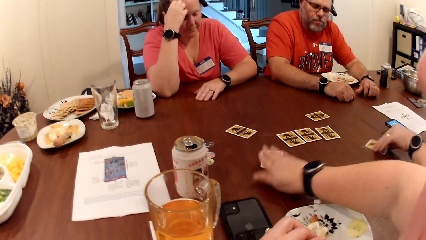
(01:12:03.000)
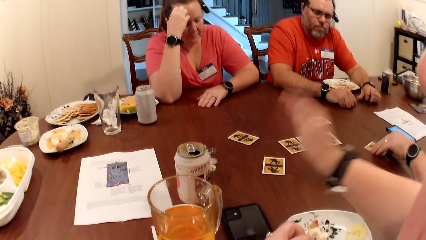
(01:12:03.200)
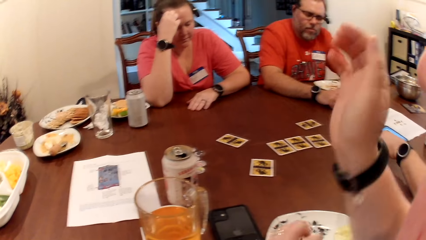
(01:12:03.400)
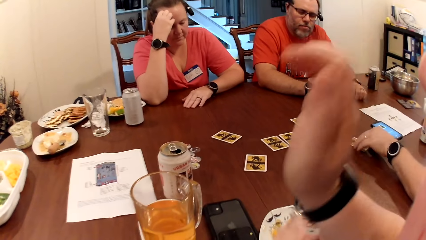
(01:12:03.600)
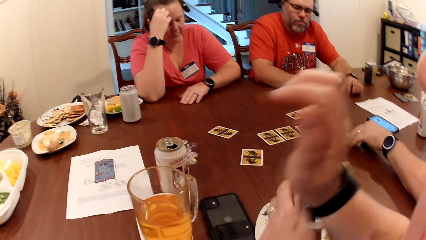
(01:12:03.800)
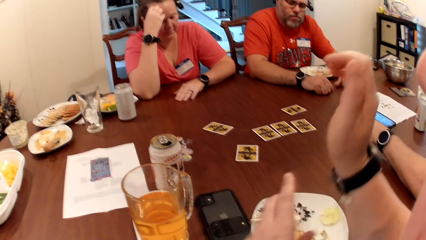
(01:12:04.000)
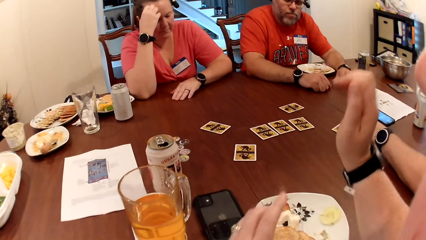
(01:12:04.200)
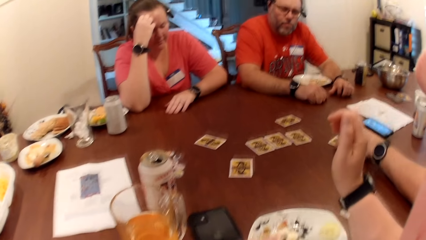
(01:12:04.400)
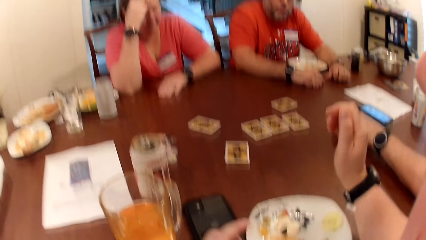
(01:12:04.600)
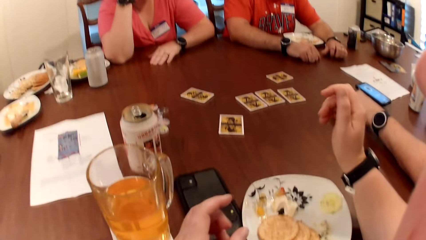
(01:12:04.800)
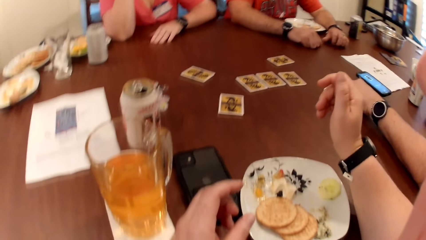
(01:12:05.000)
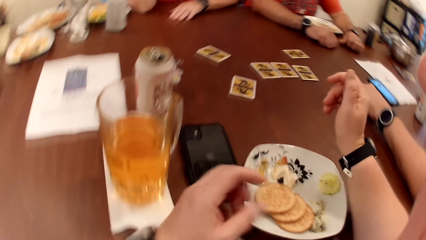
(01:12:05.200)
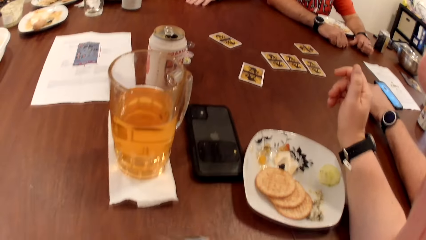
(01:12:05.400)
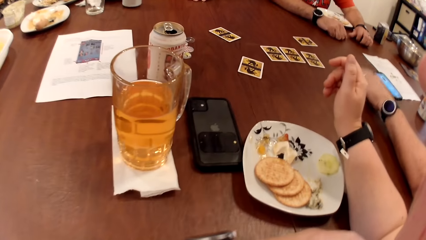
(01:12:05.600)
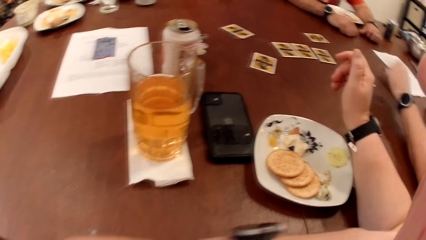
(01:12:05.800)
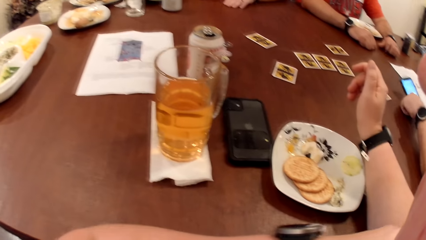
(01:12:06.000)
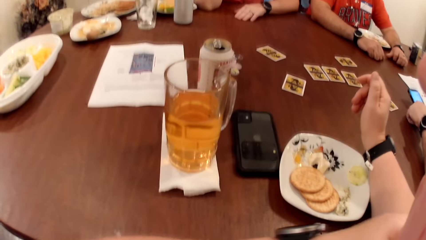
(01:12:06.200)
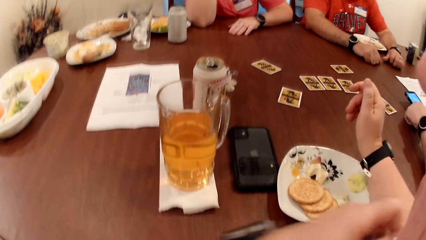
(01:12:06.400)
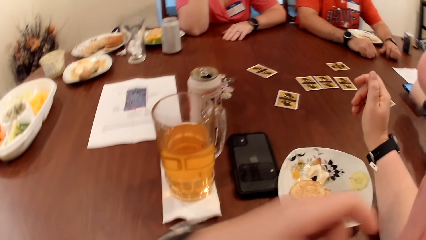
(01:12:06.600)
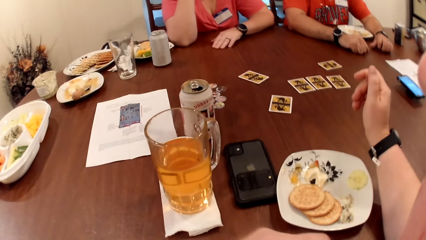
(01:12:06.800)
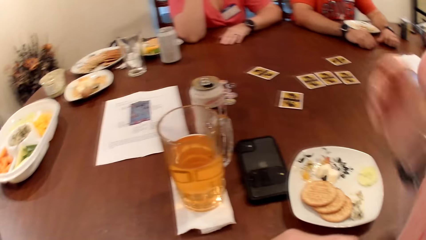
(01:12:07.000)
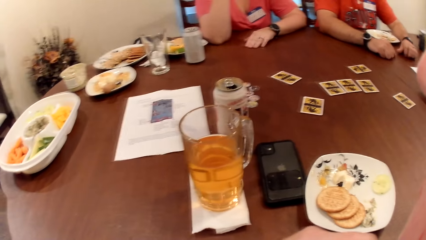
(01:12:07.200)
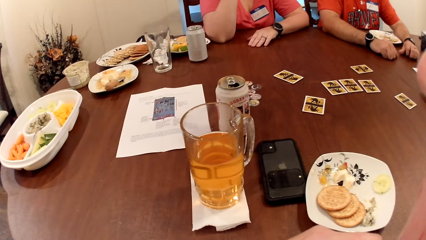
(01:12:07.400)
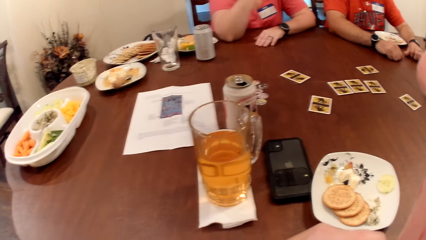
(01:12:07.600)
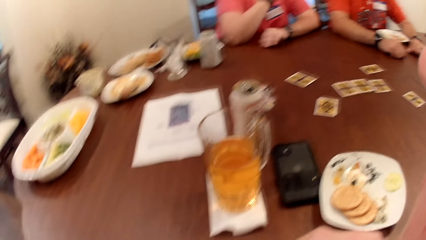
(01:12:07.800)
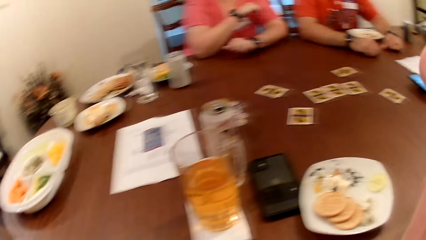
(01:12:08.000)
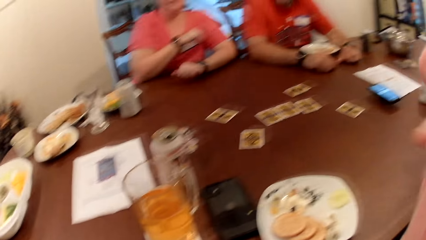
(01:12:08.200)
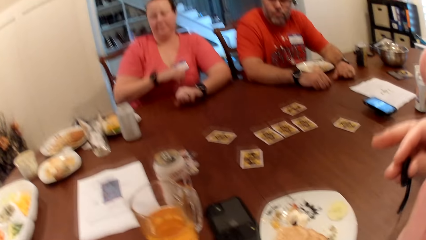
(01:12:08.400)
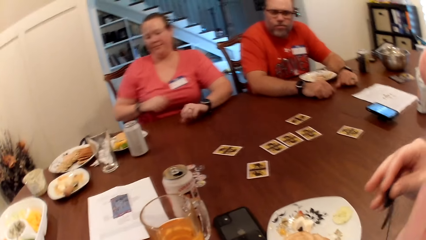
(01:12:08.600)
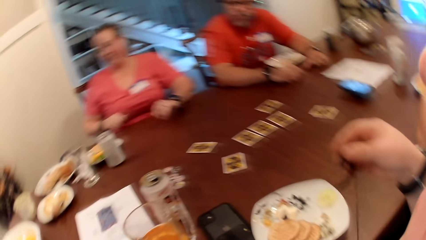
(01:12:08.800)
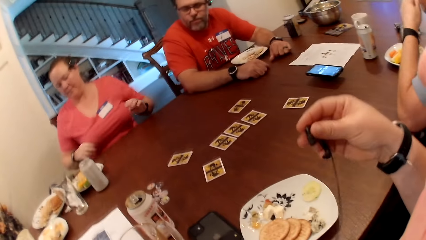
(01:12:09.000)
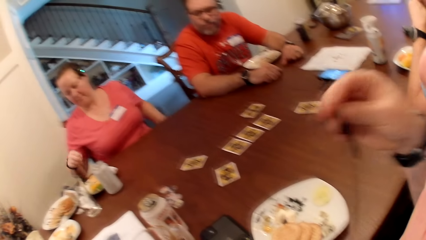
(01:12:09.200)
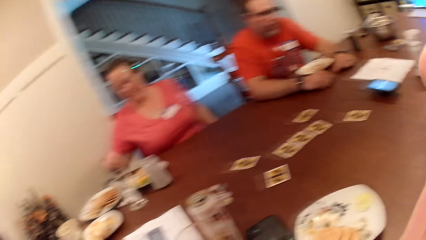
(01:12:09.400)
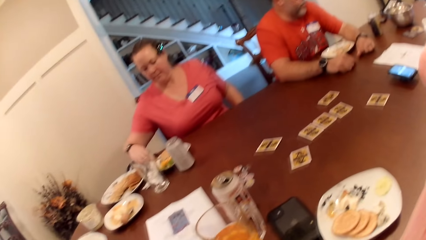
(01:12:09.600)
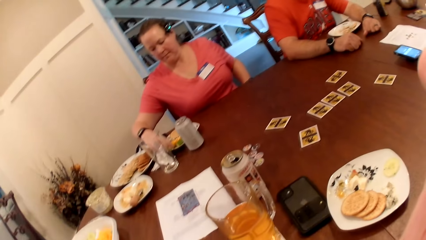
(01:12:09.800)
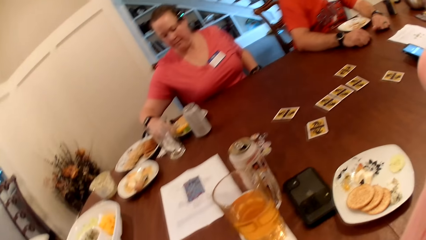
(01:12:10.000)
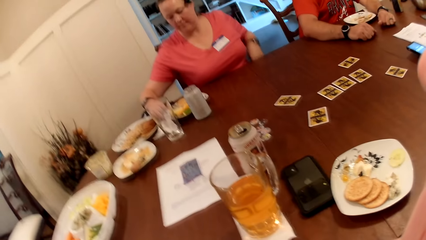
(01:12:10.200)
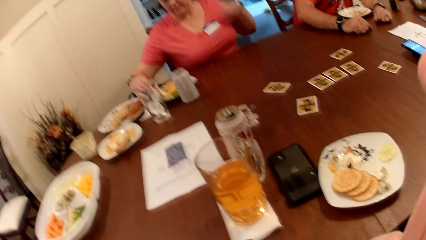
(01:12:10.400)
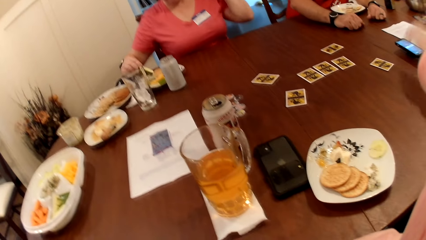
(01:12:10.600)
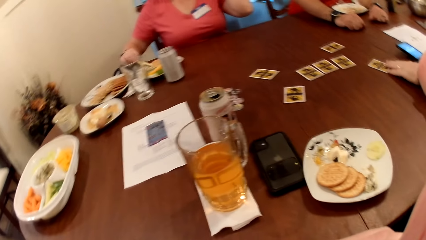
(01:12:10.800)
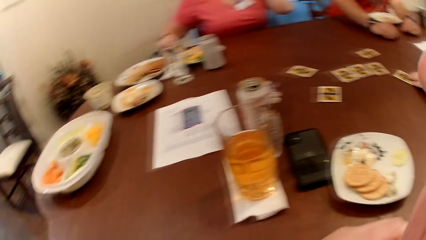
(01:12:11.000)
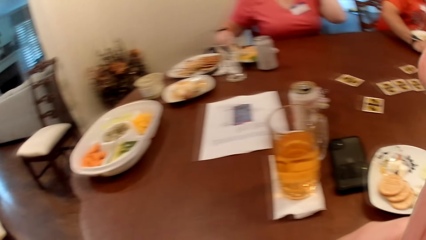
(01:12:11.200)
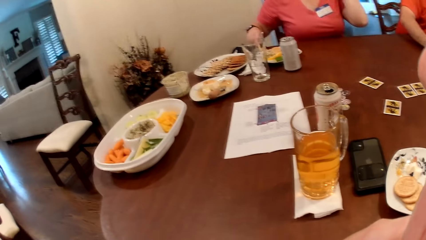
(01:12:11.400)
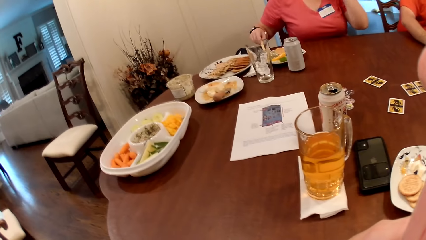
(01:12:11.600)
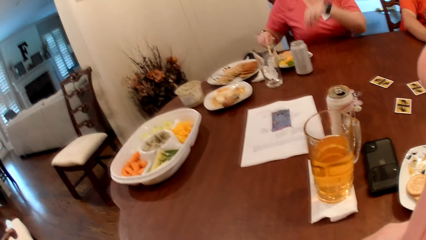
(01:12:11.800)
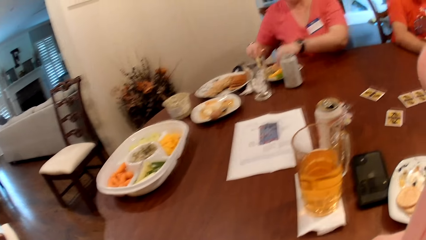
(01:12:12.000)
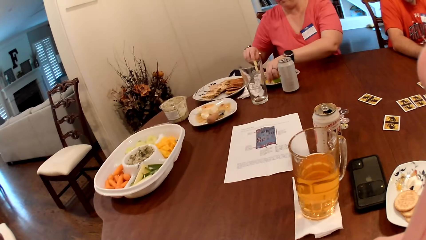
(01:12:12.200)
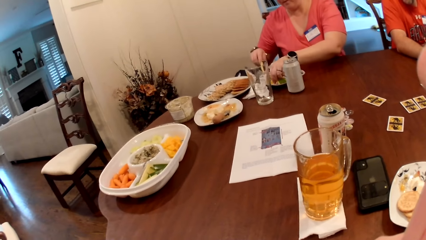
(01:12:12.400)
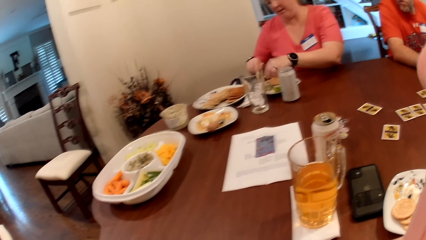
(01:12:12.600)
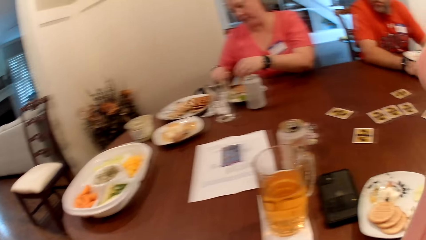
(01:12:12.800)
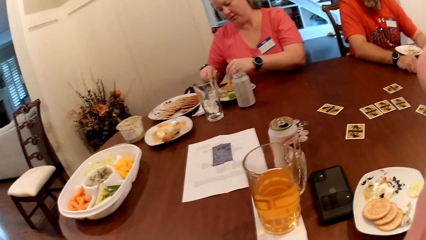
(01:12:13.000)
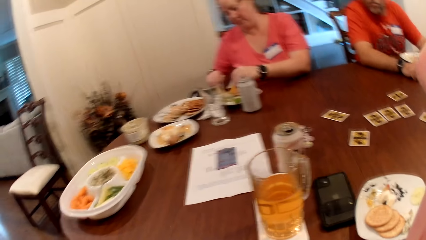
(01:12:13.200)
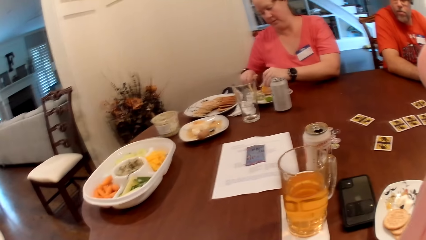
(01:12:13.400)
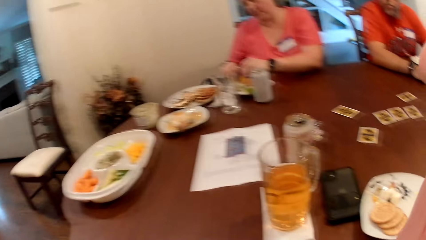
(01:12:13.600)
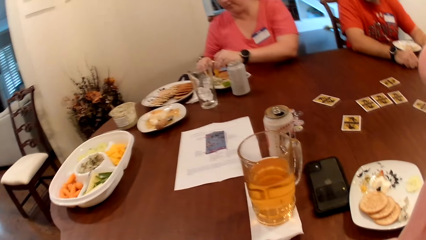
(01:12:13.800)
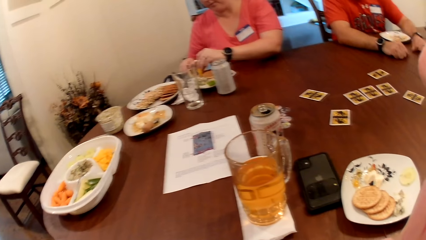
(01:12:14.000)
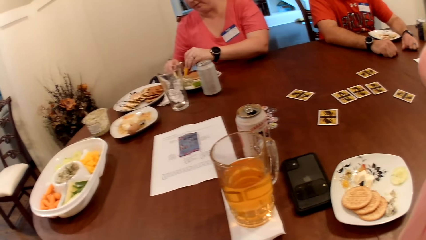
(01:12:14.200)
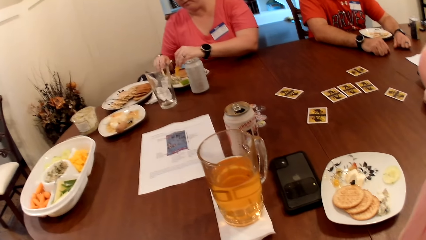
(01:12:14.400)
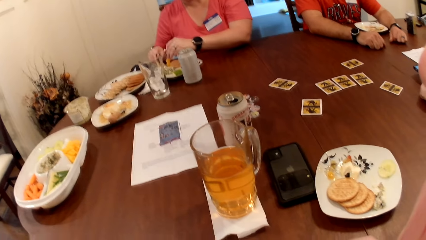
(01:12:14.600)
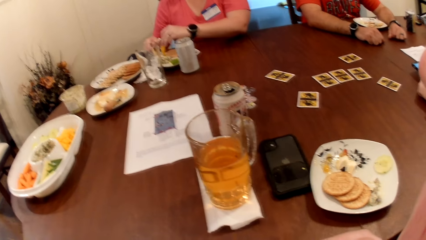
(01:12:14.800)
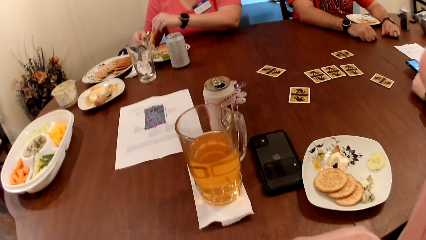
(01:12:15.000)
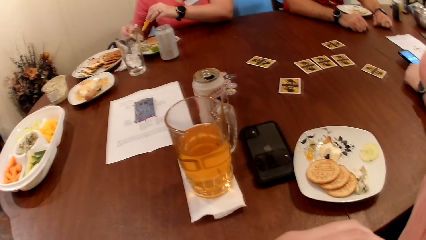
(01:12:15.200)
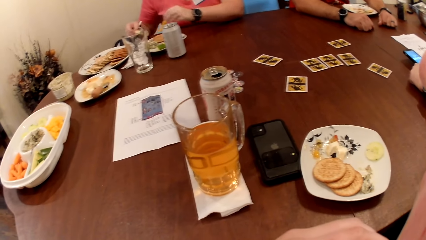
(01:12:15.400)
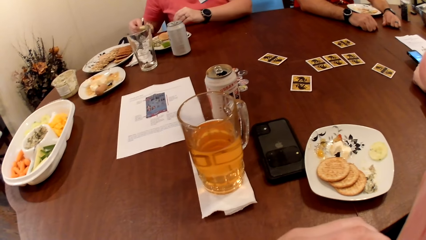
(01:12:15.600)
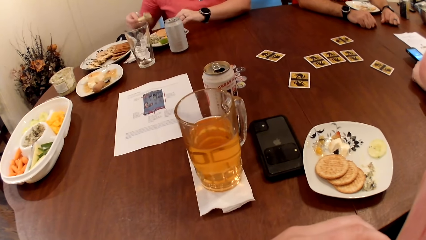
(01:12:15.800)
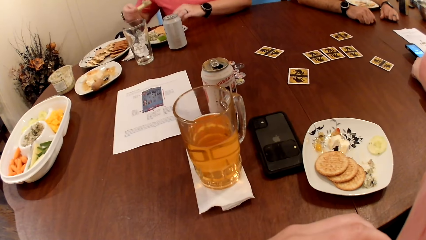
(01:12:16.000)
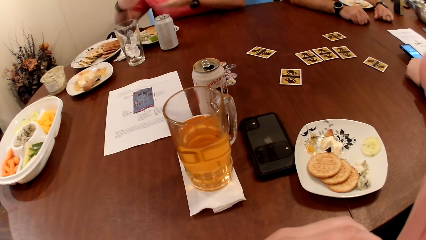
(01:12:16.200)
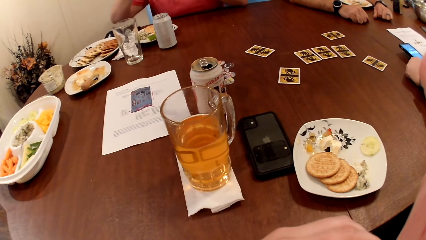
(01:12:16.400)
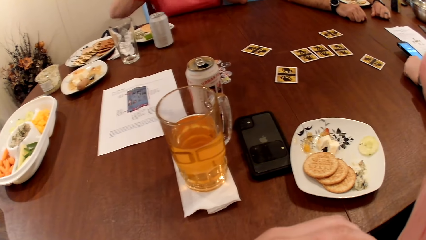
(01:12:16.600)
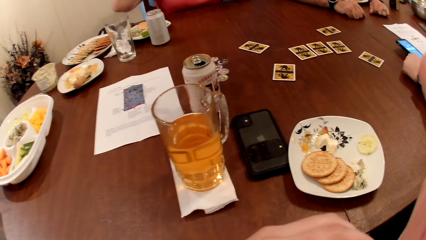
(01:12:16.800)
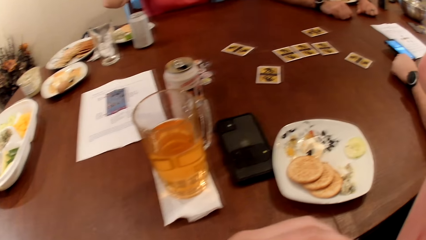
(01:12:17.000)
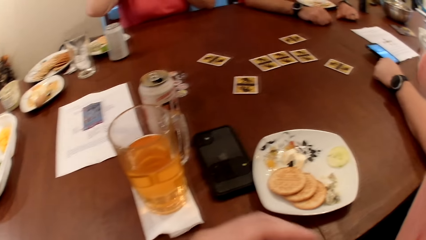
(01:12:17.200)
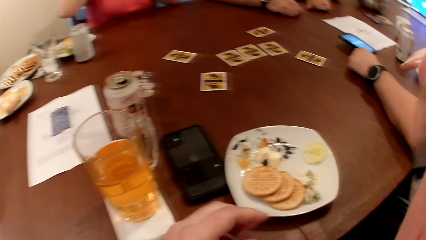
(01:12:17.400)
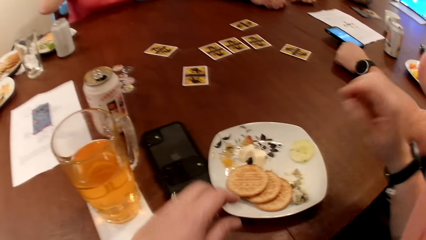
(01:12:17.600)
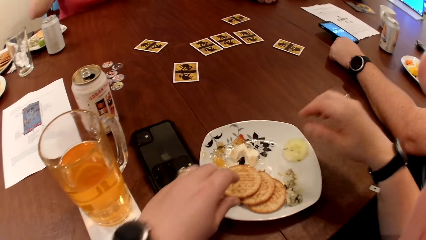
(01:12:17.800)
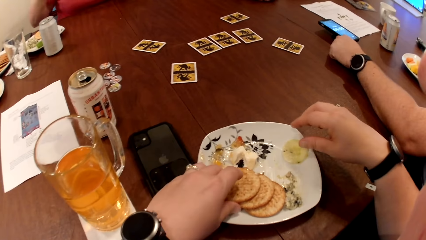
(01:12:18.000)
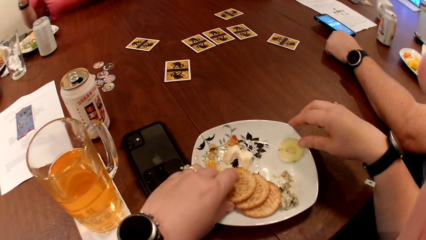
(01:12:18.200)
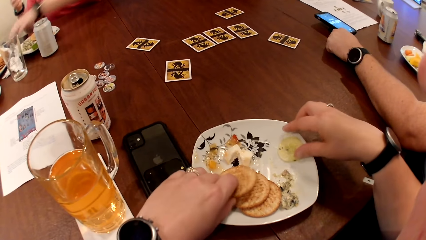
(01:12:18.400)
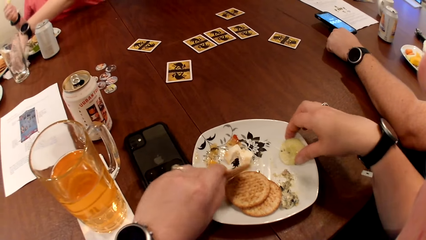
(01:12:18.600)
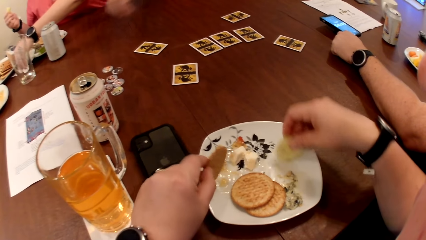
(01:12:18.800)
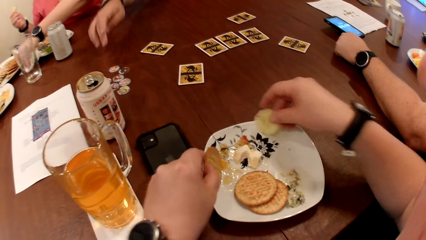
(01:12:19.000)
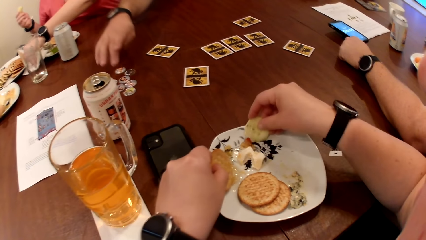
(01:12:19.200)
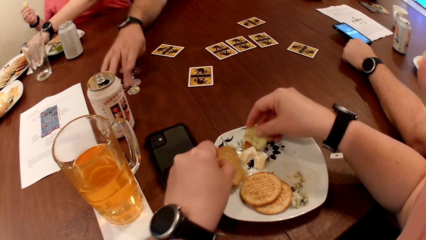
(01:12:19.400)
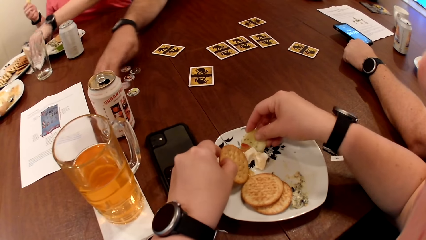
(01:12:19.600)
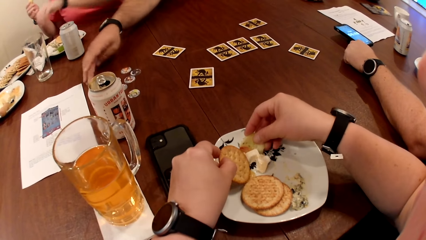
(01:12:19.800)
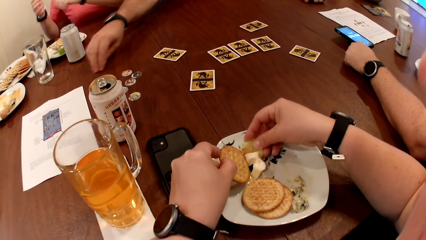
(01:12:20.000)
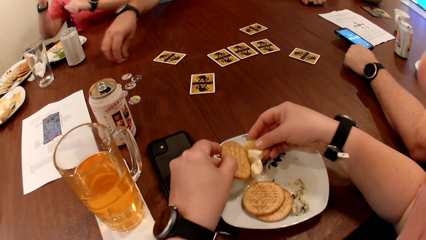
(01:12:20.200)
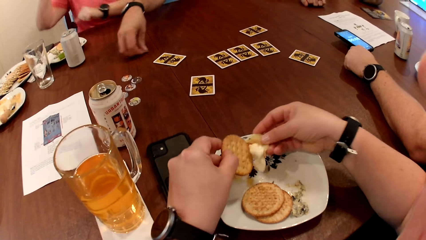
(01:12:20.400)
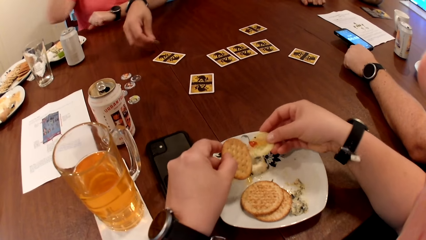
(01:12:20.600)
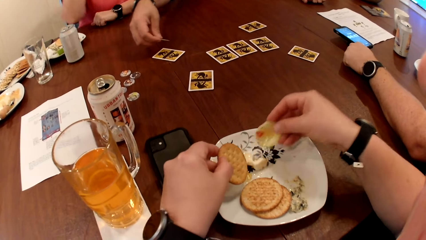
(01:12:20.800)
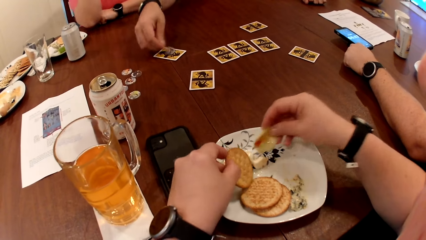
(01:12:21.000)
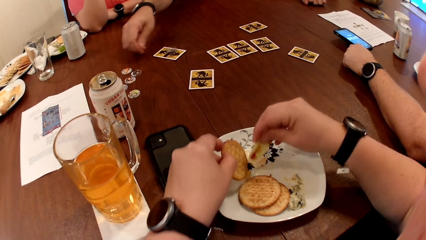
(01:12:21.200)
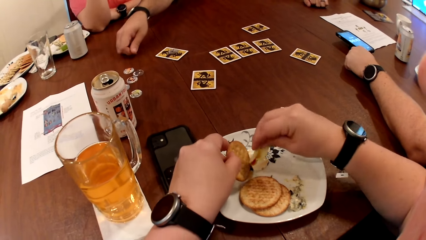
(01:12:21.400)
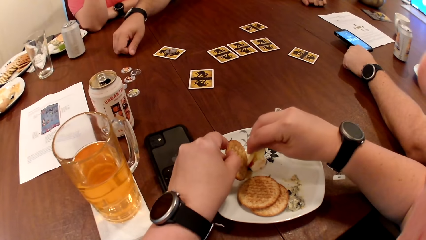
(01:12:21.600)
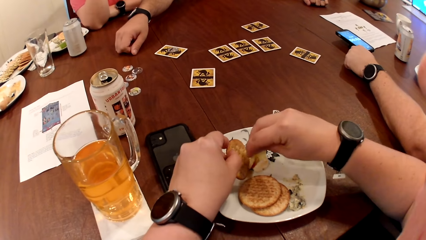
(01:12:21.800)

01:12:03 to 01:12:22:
The camera wearer raises her right hand. She takes off her earphone. She holds the earphones in her right hand. She puts back the earphone. A woman picks a piece of cucumber from the plate with her right hand. The woman picks a slice of paw paw from the plate with her left hand. A man converses with everyone at the table. The camera wearer picks a biscuit from a plate on the table with her left hand. The woman cleans her left hand on a paper towel on the table. The camera wearer picks a cucumber from the plate on the table with her right hand. The man picks a poker chip from the table with his right hand. The camera wearer picks some sauce from the plate on the table with the biscuit and the cucumber in both hands.
